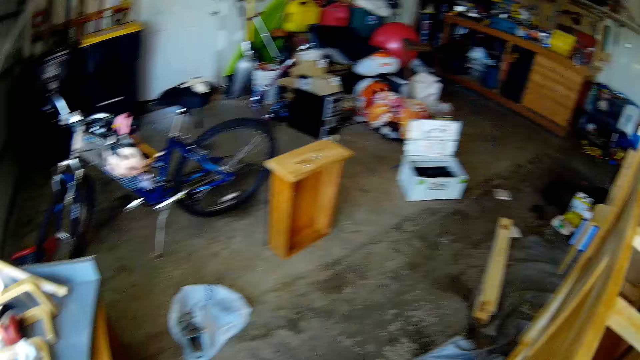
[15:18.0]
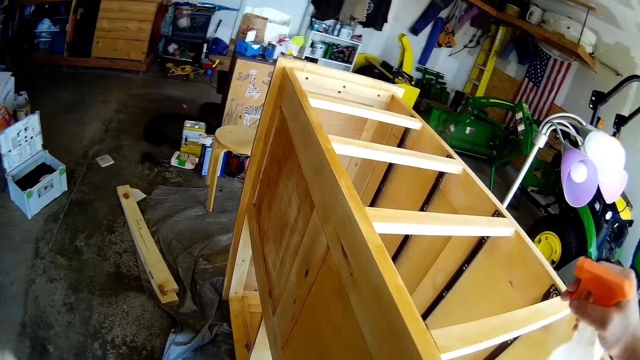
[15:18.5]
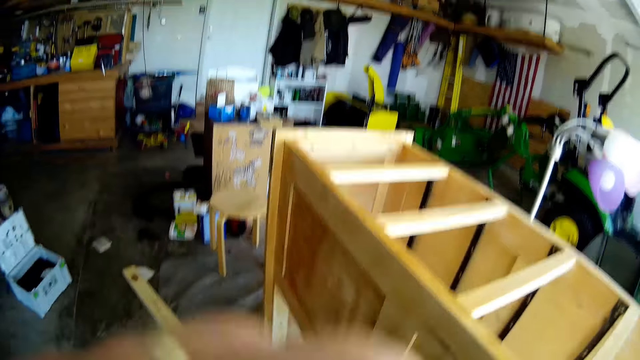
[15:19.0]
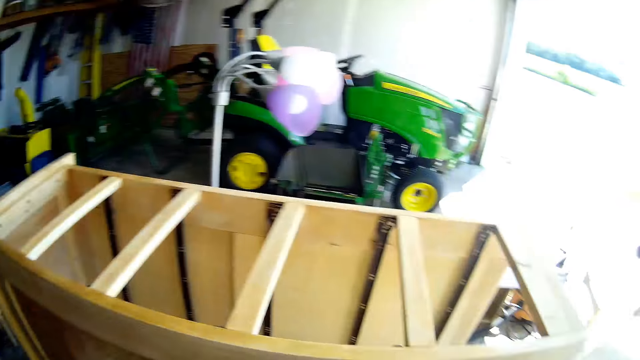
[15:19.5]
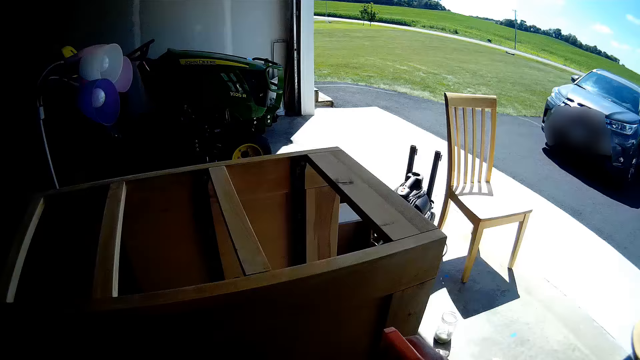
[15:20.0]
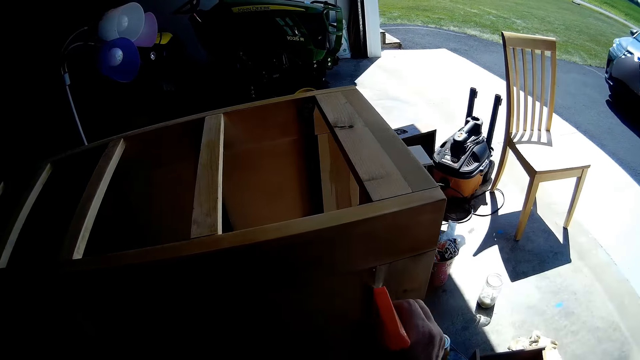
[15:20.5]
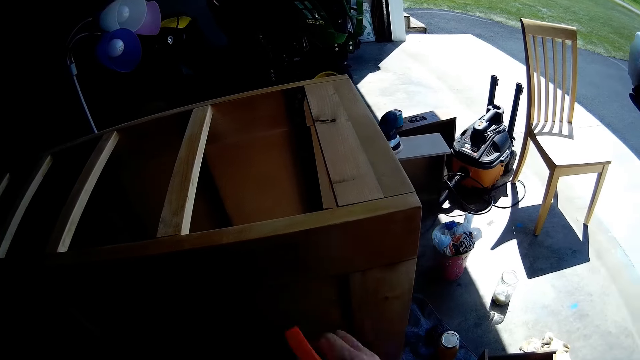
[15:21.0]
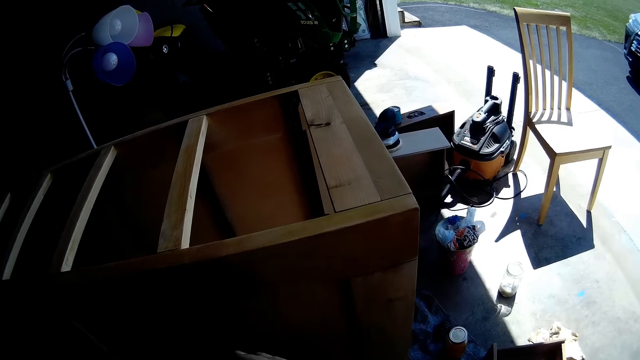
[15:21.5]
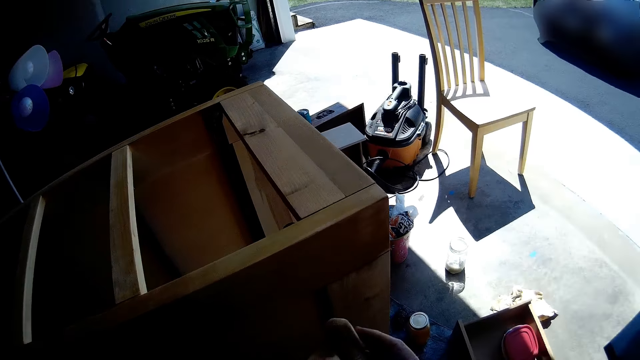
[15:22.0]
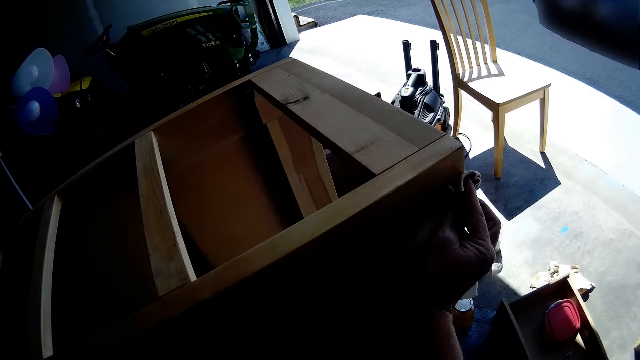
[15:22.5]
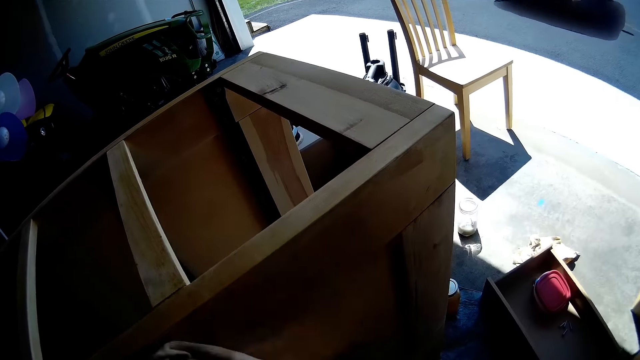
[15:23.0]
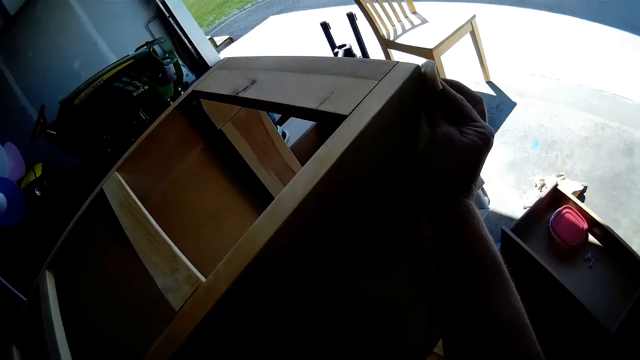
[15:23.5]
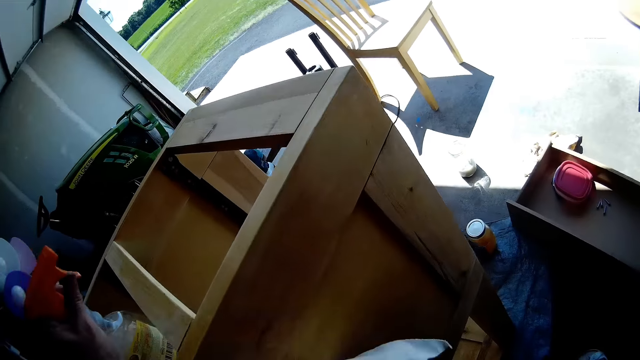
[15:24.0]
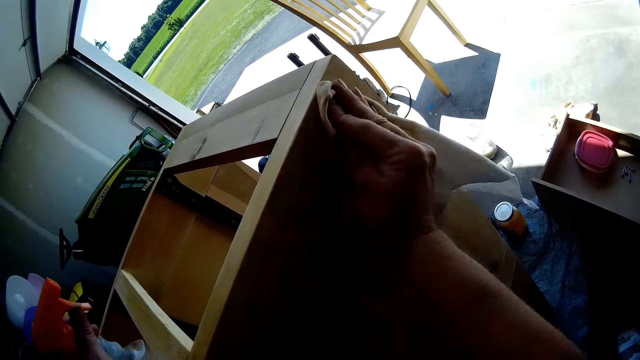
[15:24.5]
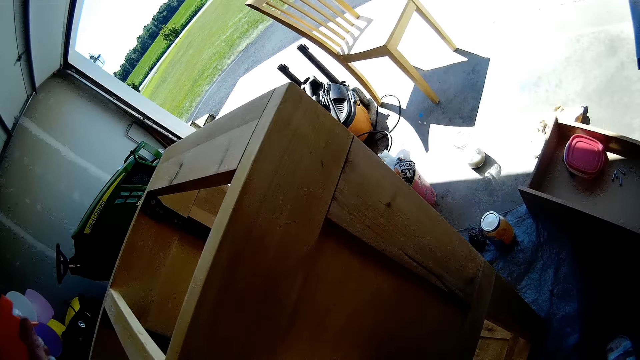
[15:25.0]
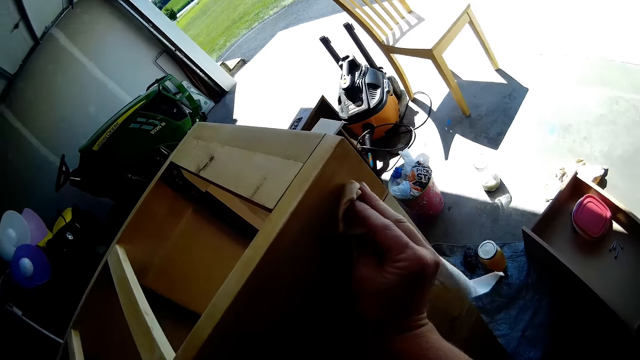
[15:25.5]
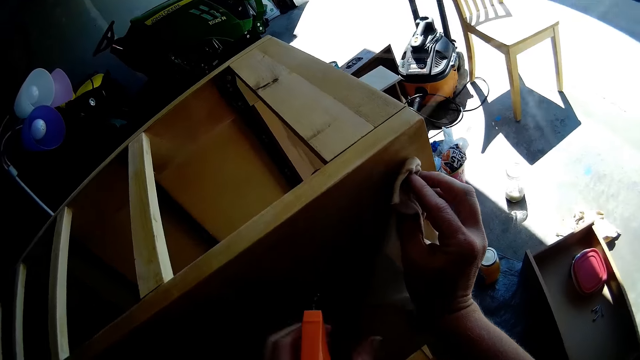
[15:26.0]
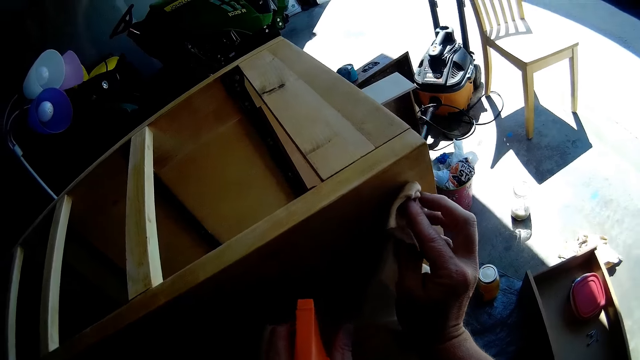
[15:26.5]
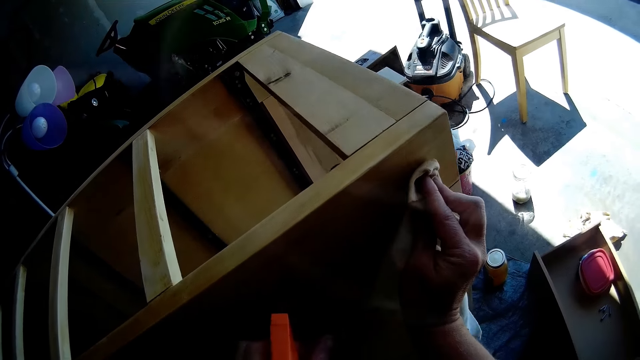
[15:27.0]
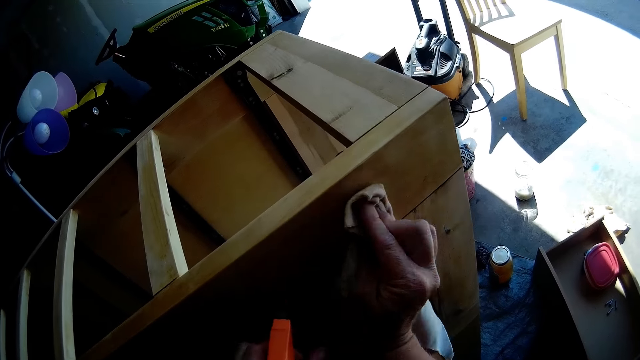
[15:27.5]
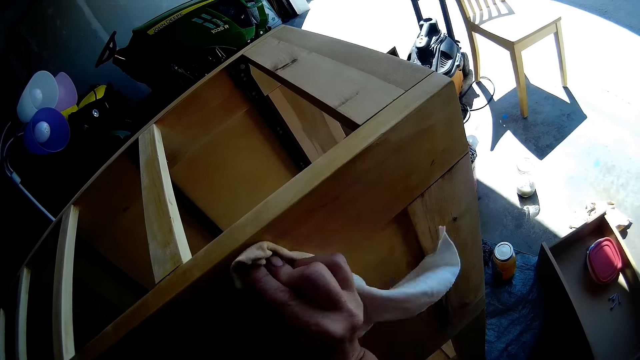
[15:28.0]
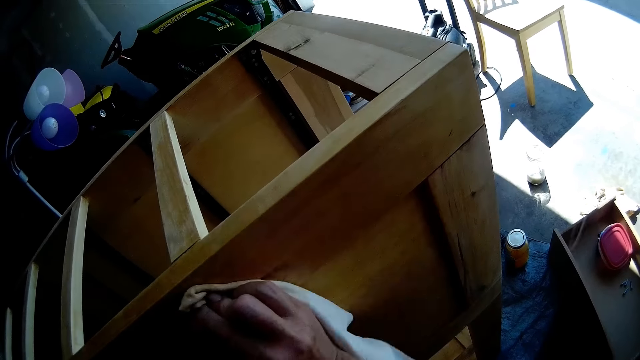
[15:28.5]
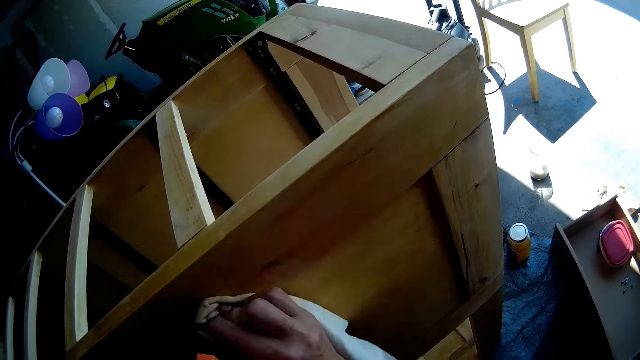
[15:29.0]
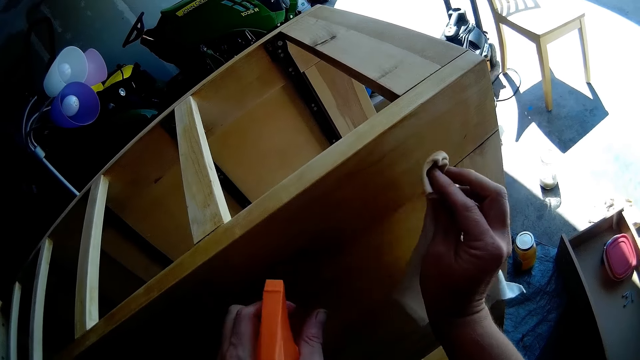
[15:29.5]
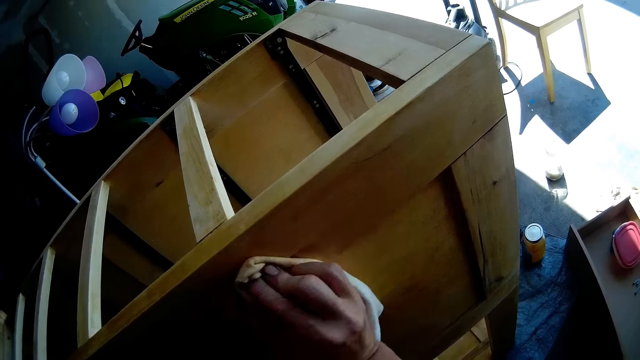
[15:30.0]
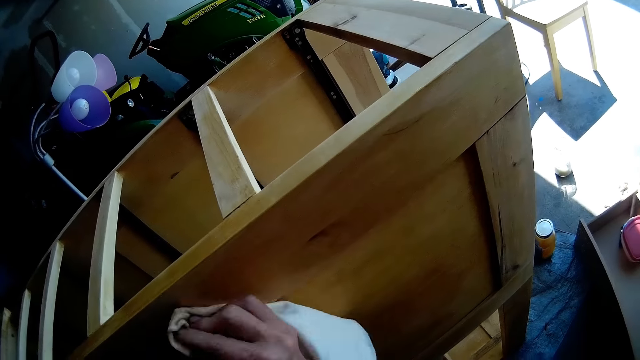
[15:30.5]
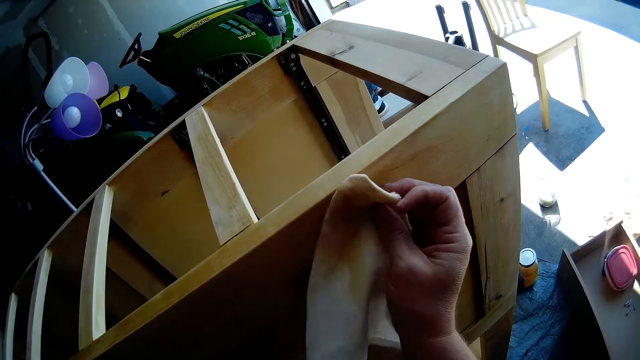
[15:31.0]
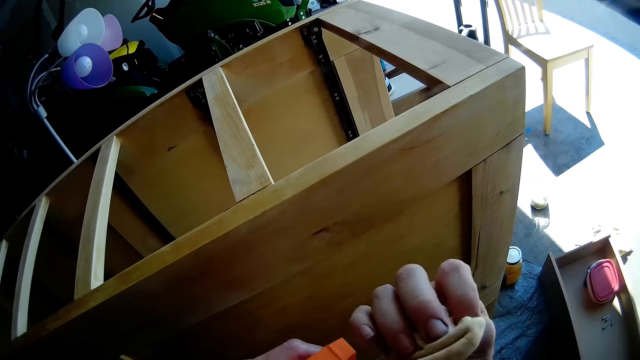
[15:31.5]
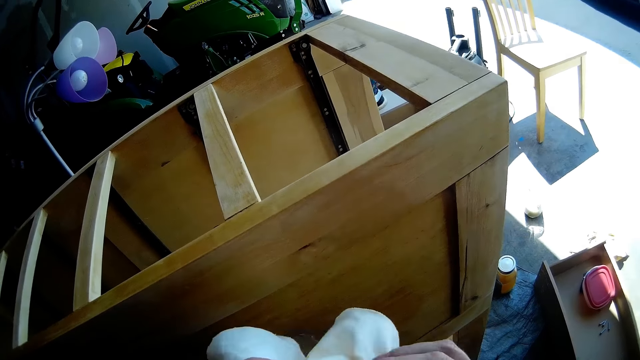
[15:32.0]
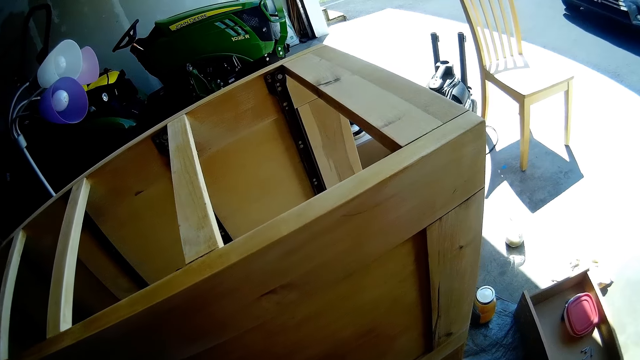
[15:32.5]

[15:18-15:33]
The camera wearer does a hand movement. They spray the cabinet or chest of drawers with the wooden furniture cleaning spray. They wipe the wooden surface with a kitchen towel or cloth. They spray on the chest of drawers. They wipe the chest of drawers with the cloth. They spray on the chest of drawers. They wipe the chest of drawers with the cloth.

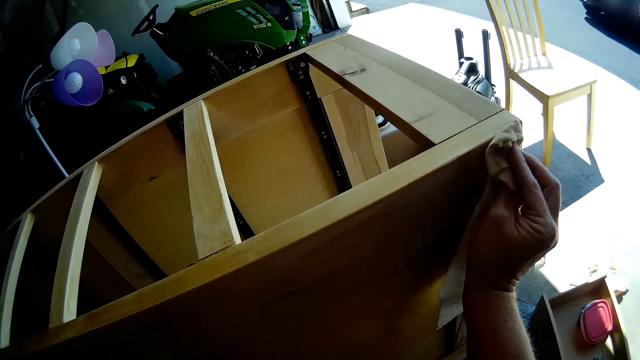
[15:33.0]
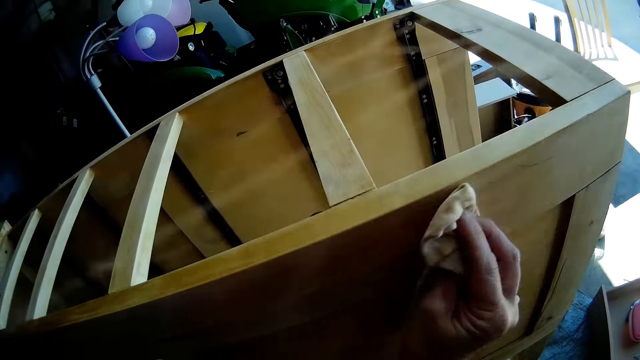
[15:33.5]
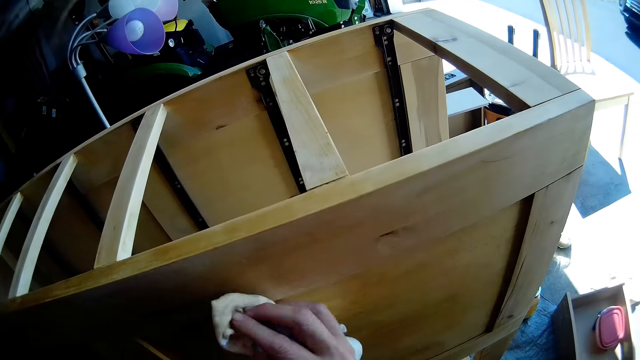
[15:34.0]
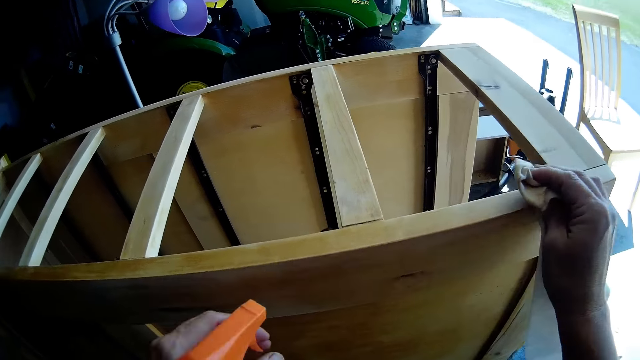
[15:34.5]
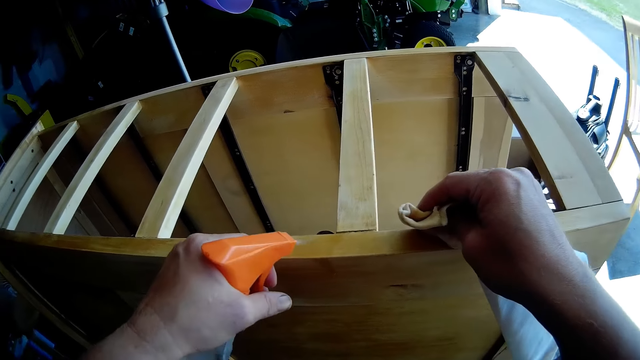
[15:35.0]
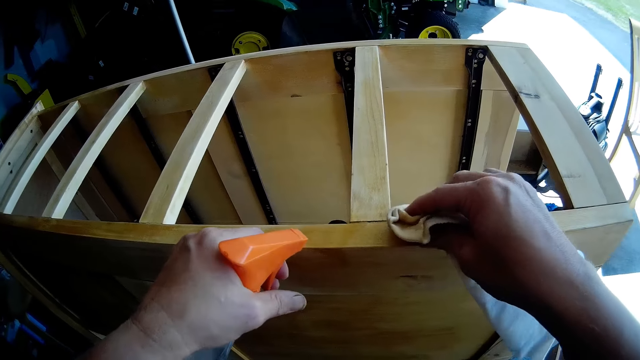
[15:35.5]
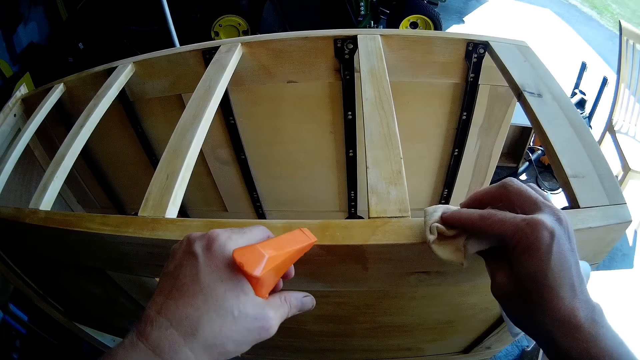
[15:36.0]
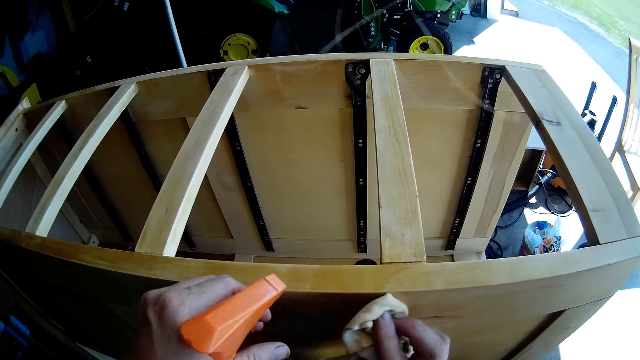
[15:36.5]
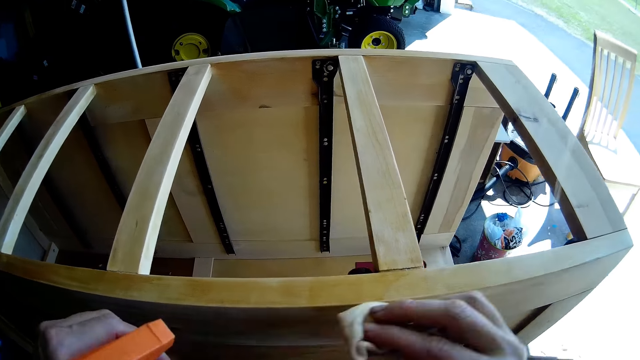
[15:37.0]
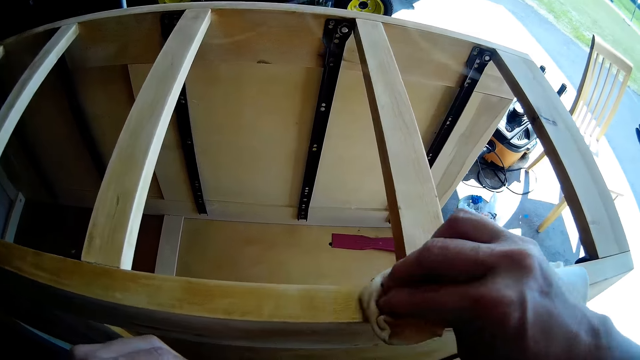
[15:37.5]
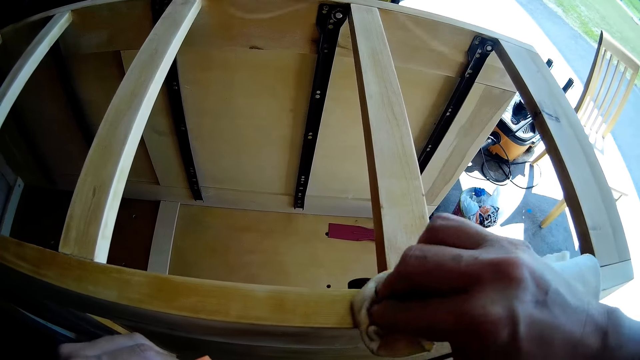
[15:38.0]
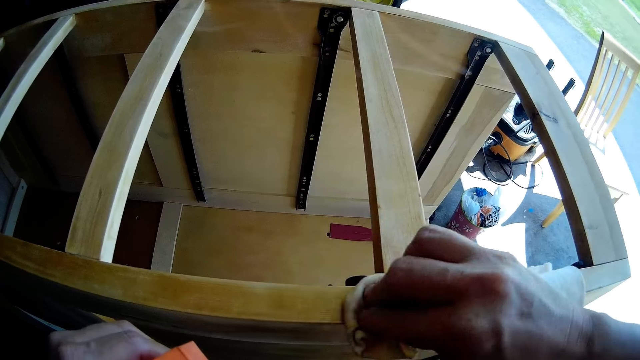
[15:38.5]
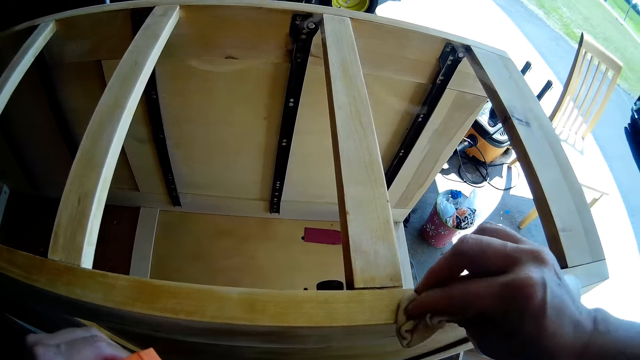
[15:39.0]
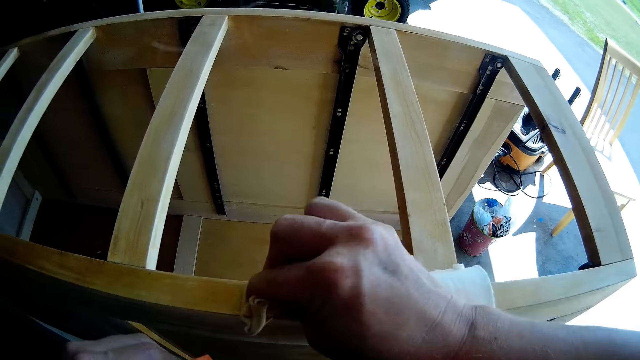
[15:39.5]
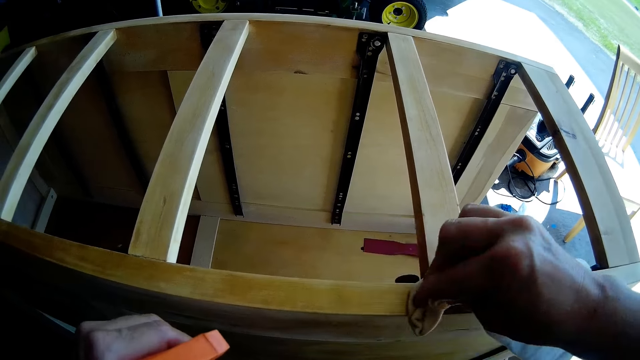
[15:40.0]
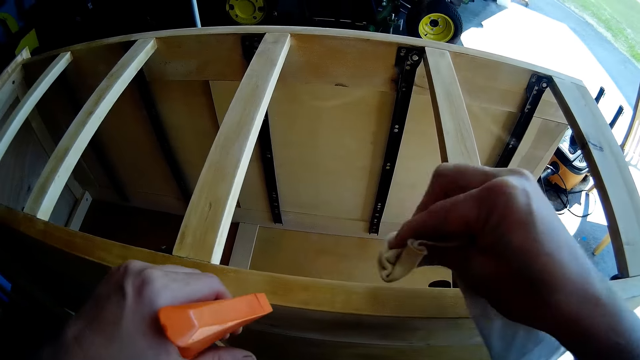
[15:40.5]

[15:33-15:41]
The camera wearer sprays on the chest of drawers. They wipe the chest of drawers with a cloth.
